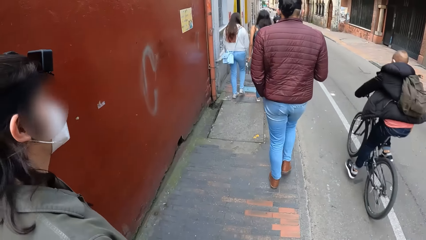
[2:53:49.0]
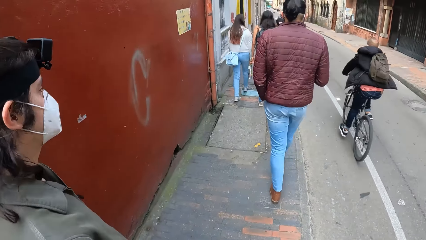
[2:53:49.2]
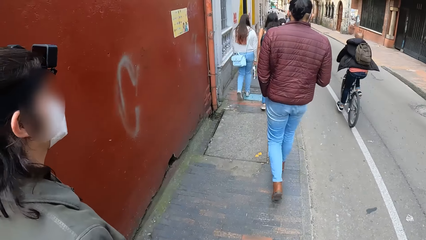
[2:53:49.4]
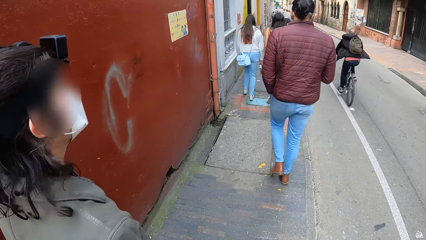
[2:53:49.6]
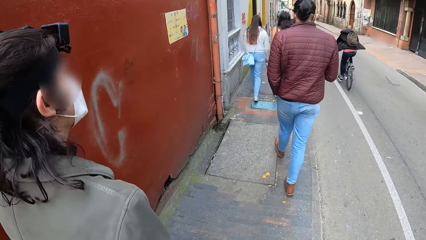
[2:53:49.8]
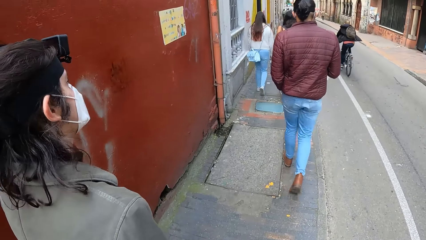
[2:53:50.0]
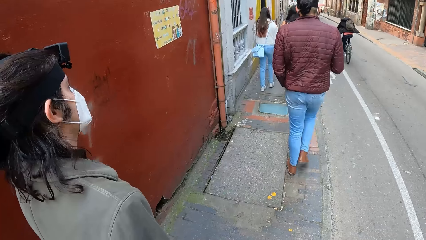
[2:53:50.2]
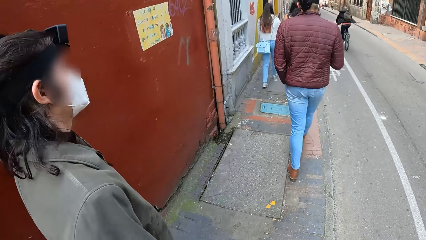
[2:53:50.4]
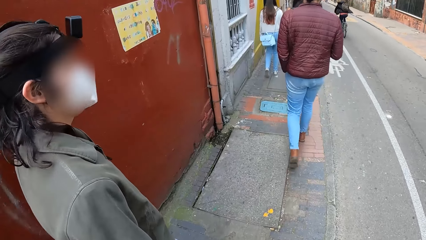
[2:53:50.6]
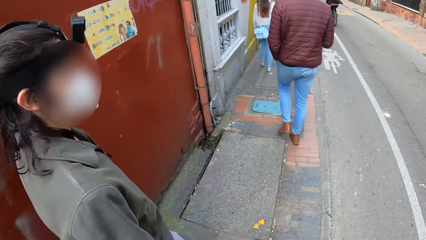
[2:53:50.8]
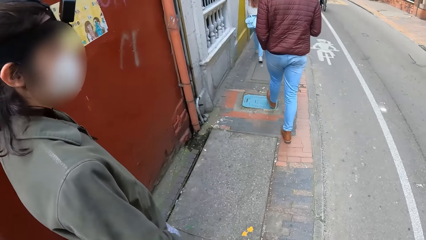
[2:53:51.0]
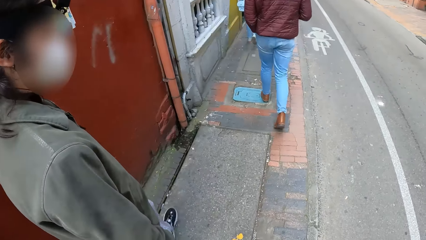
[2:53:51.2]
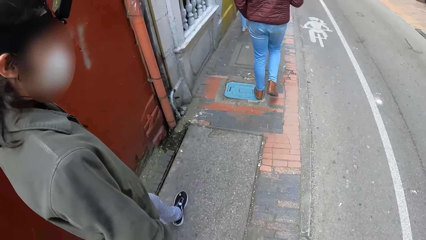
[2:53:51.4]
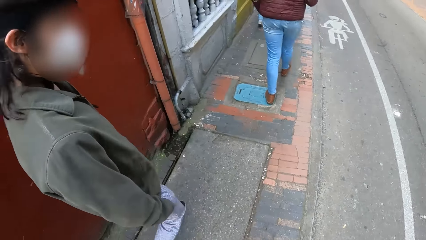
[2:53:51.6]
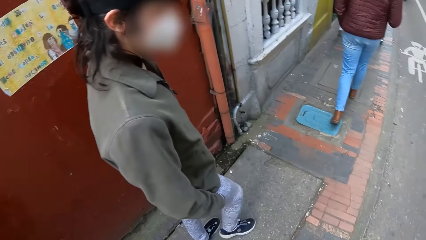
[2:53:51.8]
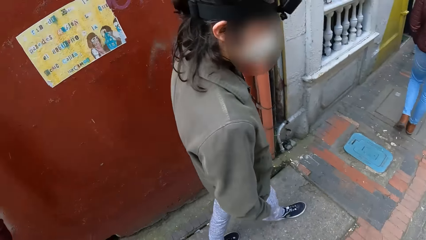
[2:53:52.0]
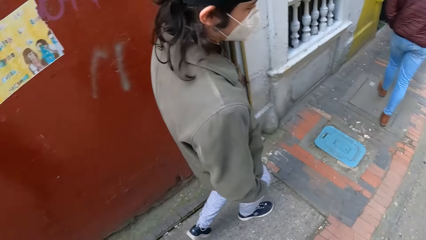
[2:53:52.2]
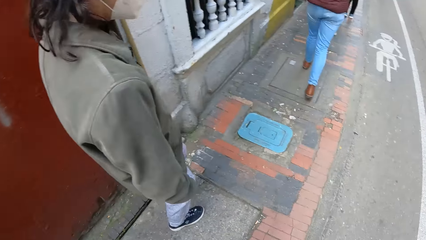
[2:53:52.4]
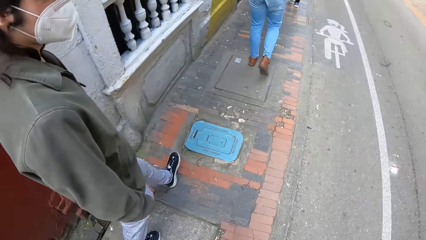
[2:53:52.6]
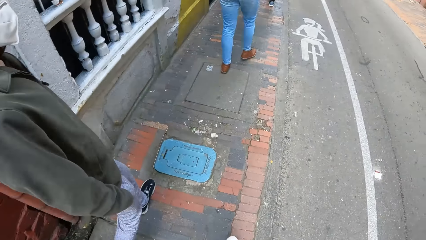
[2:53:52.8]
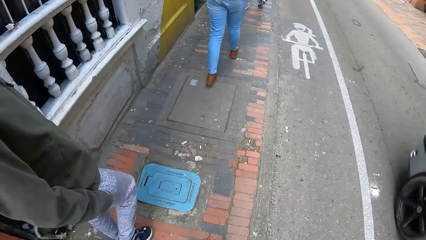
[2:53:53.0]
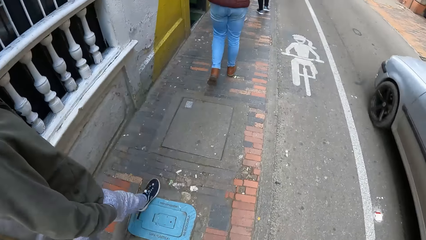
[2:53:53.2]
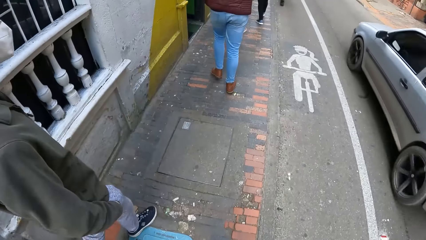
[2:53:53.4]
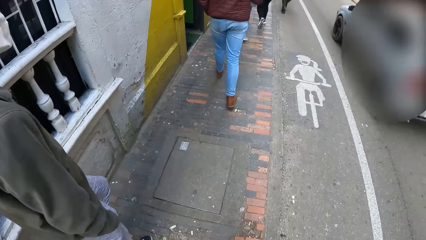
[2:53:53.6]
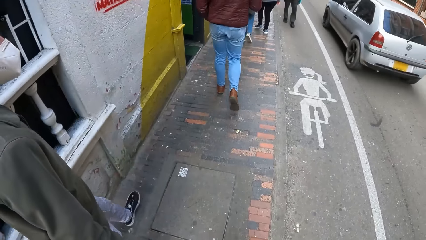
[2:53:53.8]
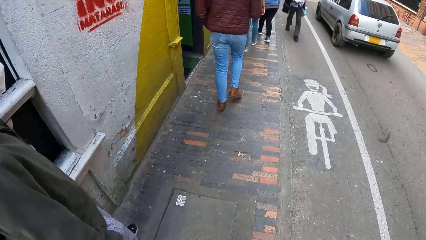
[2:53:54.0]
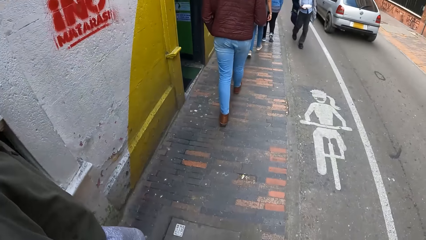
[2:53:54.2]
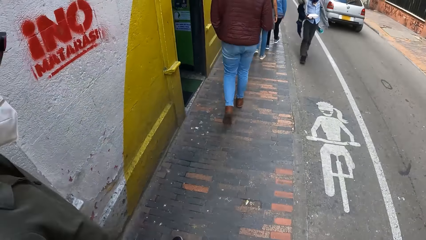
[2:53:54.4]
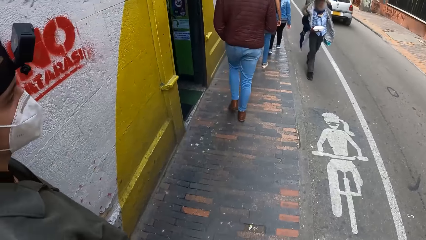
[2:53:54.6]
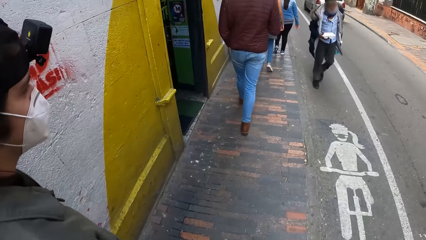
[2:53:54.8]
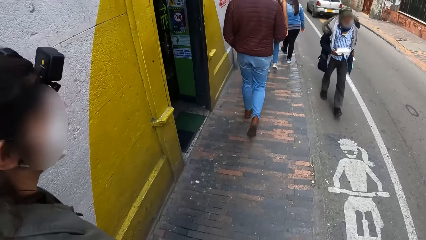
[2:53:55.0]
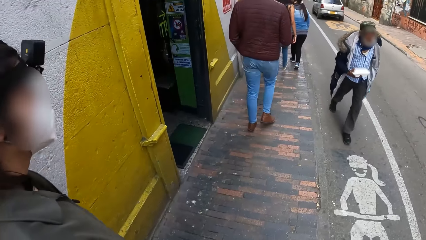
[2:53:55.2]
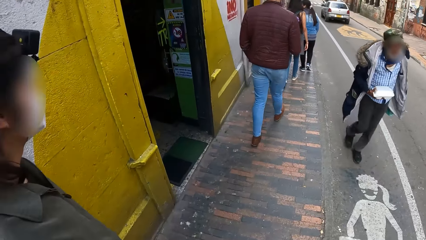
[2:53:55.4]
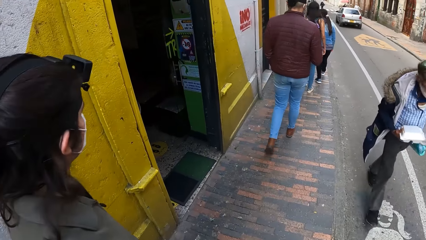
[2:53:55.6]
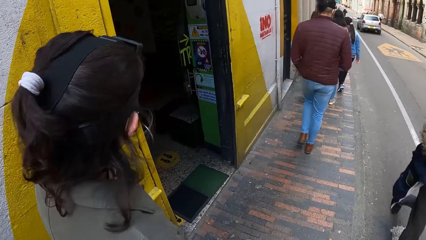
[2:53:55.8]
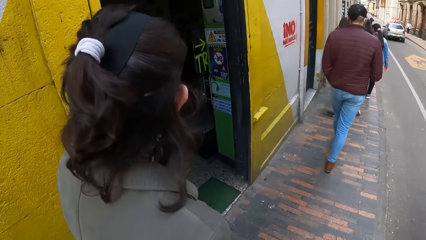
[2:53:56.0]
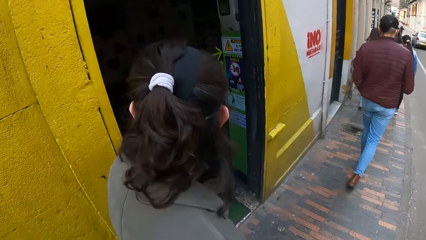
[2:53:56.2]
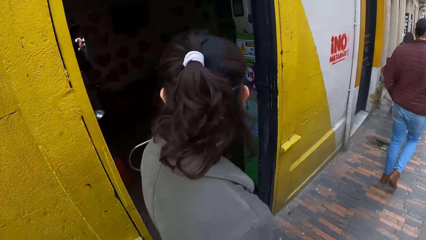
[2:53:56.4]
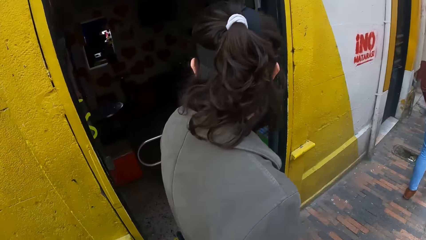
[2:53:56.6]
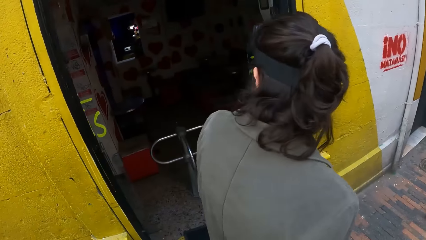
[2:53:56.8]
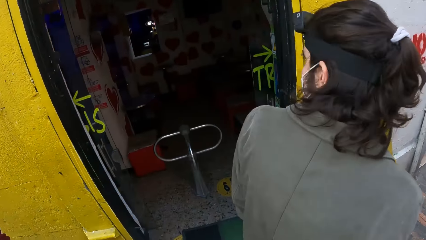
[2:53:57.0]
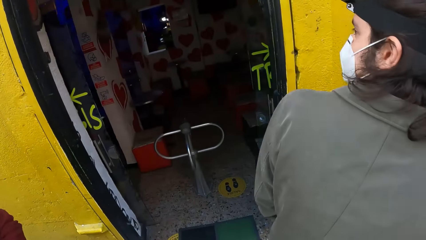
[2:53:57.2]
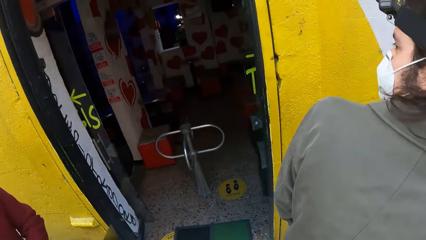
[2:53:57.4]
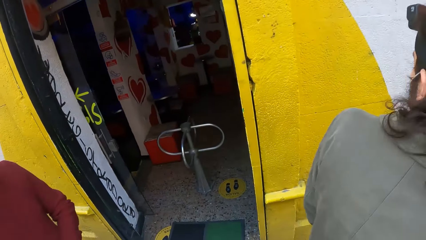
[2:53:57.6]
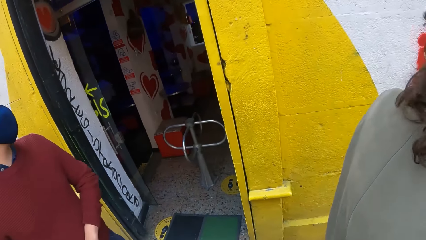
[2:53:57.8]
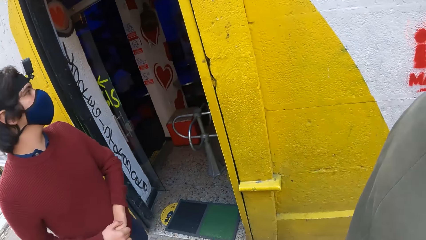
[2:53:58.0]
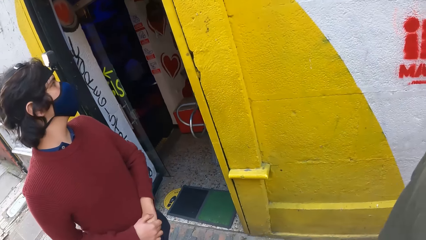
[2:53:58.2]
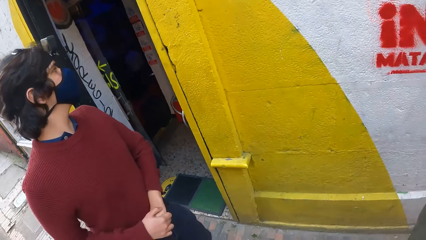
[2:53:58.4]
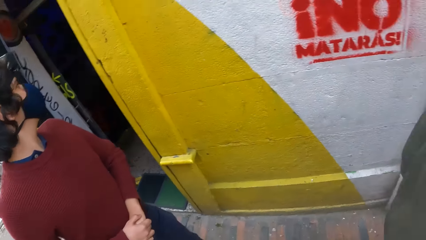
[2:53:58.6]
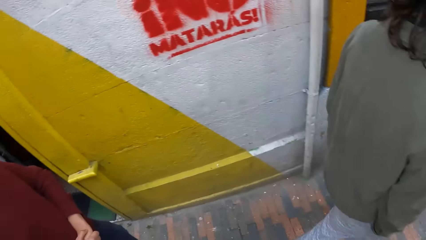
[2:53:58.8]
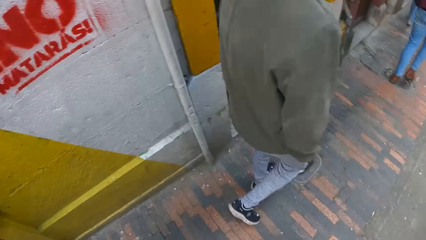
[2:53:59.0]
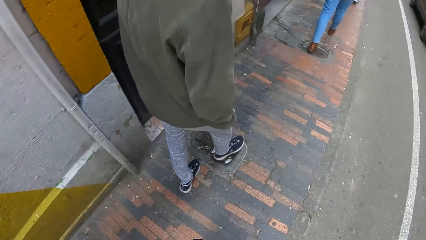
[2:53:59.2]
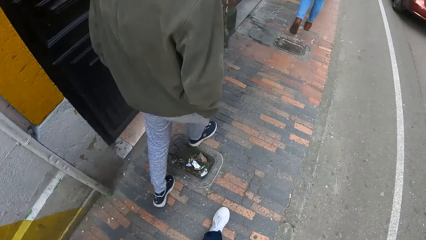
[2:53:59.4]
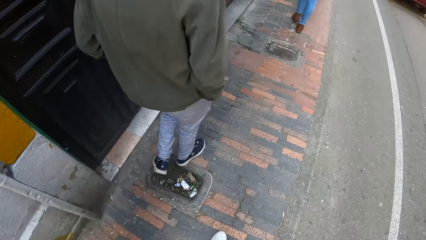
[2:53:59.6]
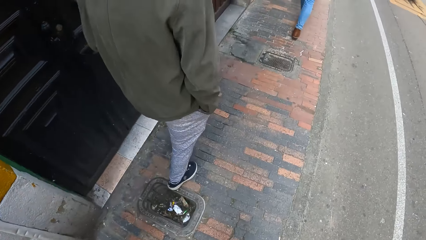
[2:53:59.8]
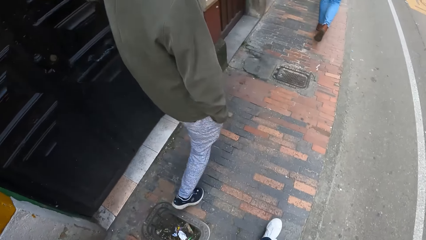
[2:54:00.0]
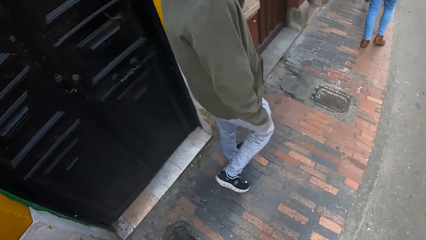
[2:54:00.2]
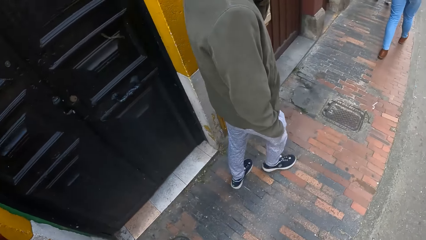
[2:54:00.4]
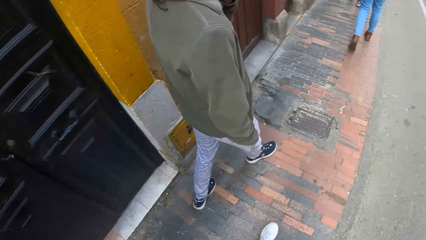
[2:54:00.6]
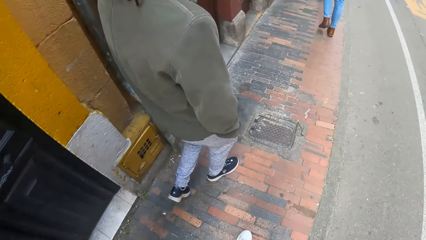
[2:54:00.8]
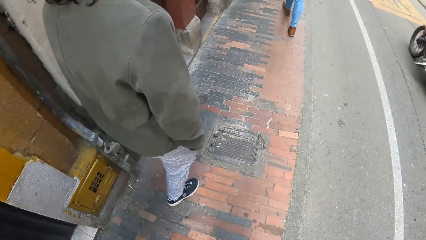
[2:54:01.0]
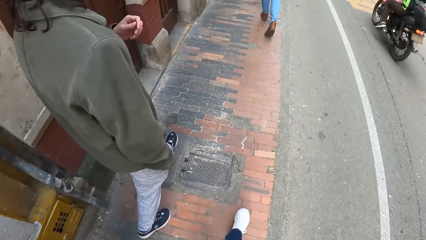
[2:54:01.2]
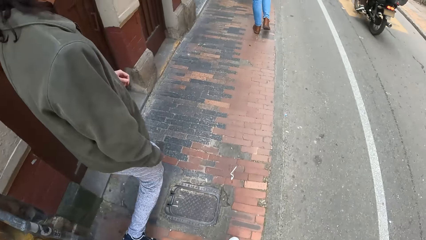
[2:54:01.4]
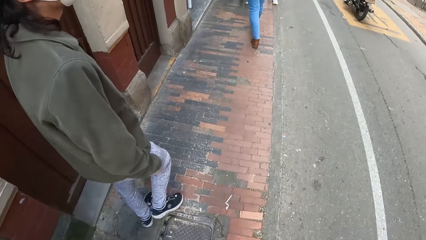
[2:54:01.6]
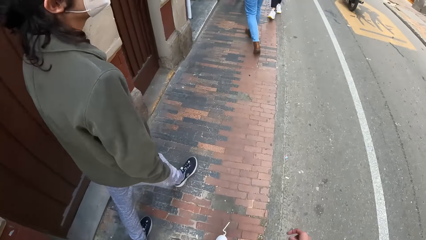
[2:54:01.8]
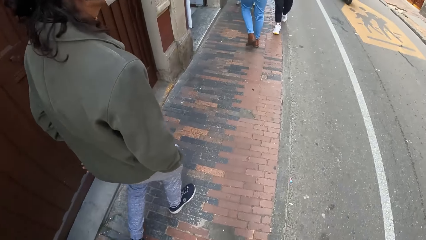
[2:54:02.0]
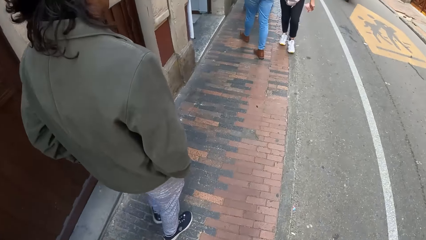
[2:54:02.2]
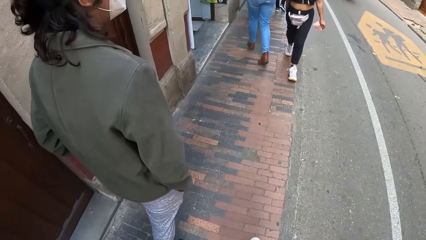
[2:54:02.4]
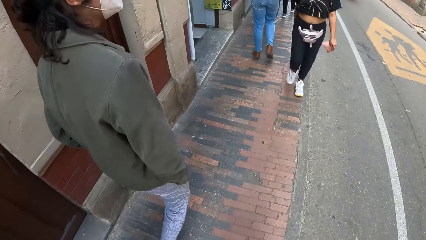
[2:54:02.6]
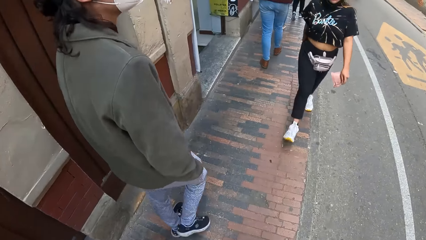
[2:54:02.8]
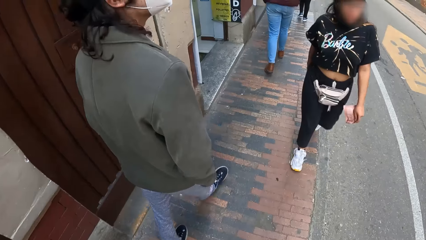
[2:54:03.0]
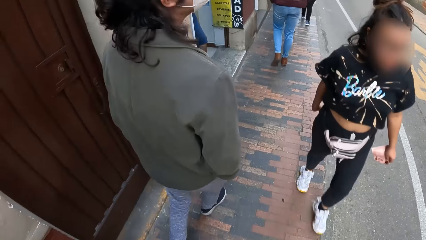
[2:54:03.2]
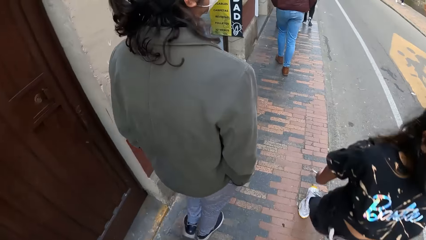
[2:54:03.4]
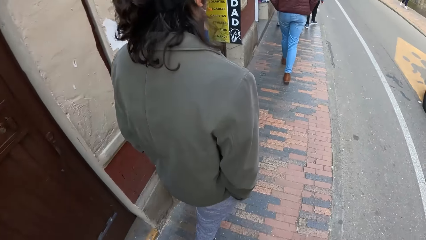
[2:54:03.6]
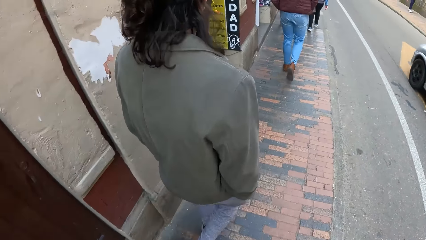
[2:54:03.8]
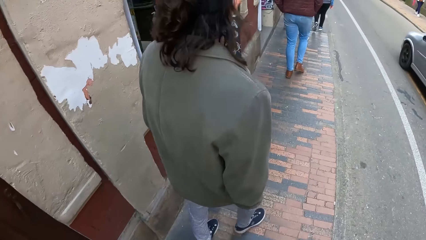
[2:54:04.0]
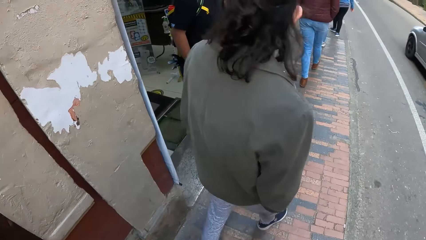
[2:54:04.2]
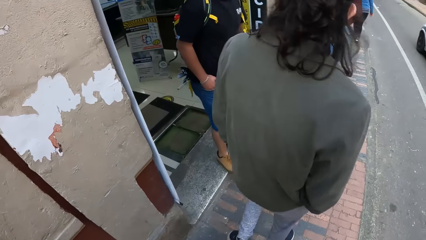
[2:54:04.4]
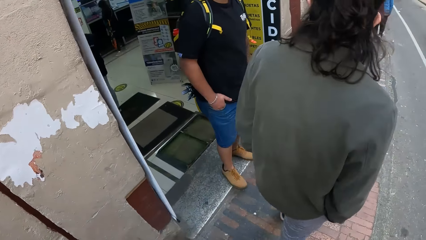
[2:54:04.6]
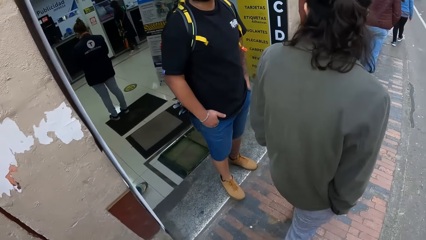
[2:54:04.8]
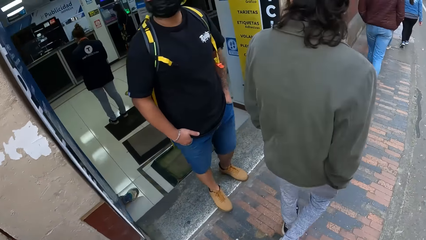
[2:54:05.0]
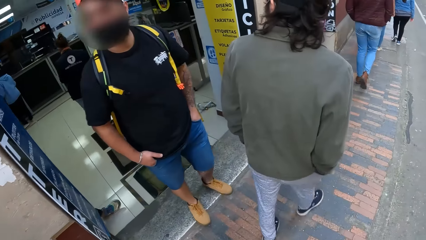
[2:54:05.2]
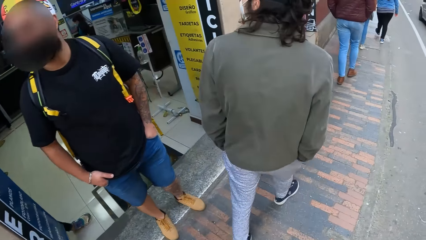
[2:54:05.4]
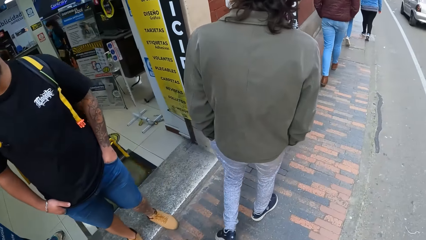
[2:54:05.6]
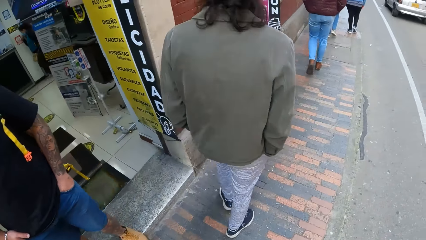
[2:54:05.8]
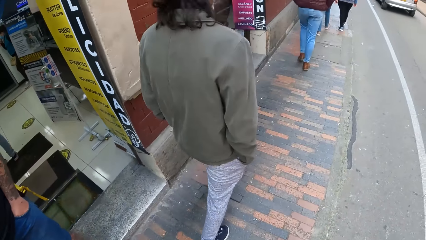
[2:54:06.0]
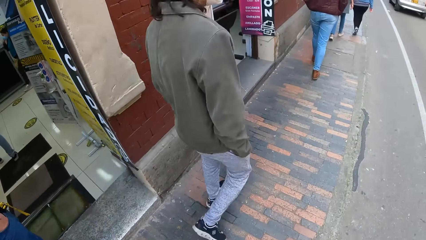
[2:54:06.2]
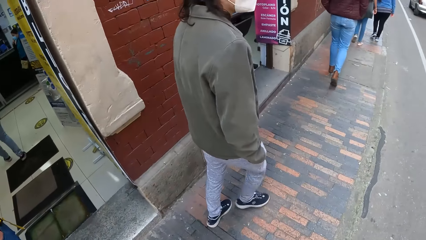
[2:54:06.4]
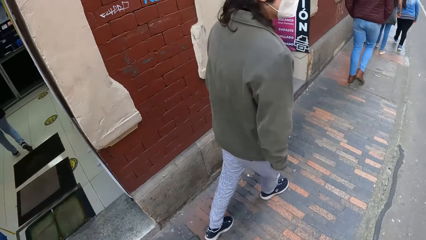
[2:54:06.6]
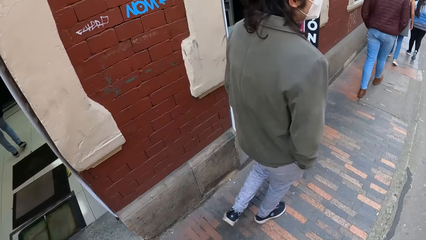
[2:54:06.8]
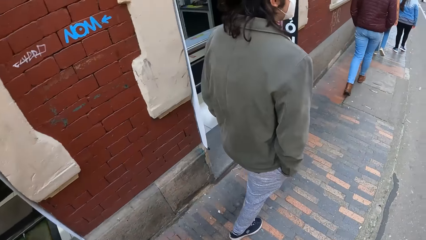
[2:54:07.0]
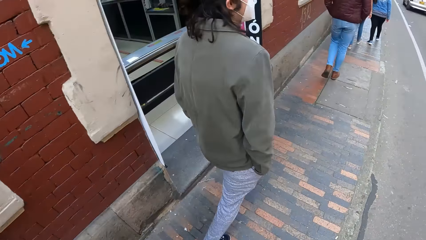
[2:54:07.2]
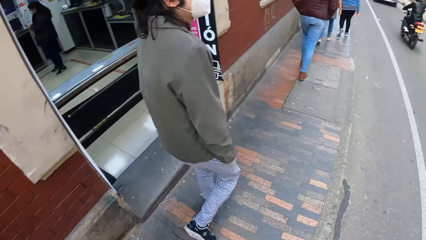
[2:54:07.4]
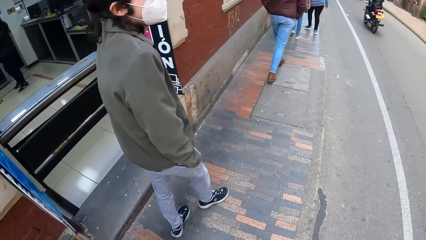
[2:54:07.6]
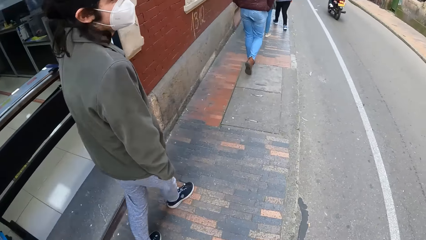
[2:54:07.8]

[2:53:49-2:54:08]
A cyclist rides a bicycle past the camera wearer. A silver car drives past them. A man walks past them. A motorcycle rides past them. A woman walks past them. A silver car drives past them.
